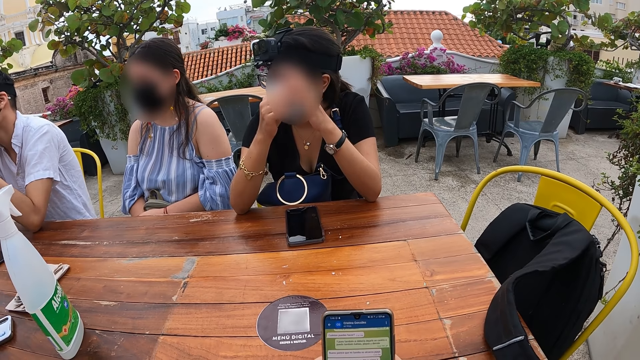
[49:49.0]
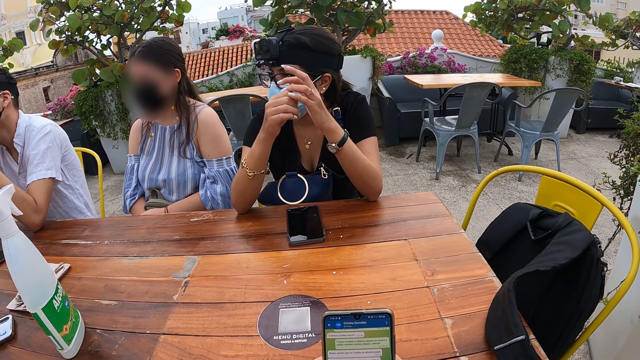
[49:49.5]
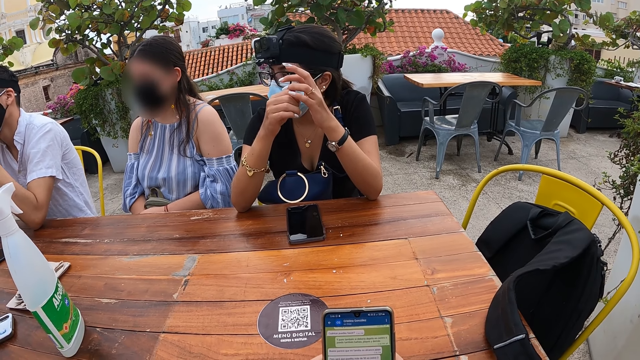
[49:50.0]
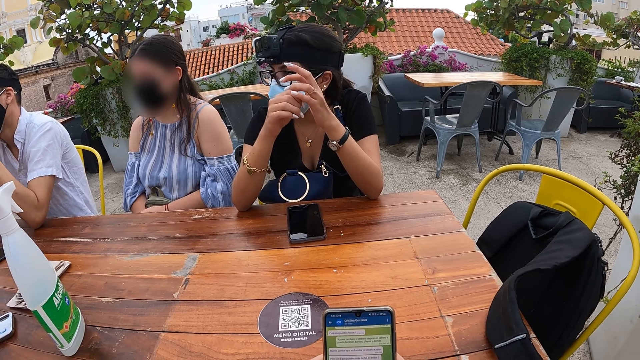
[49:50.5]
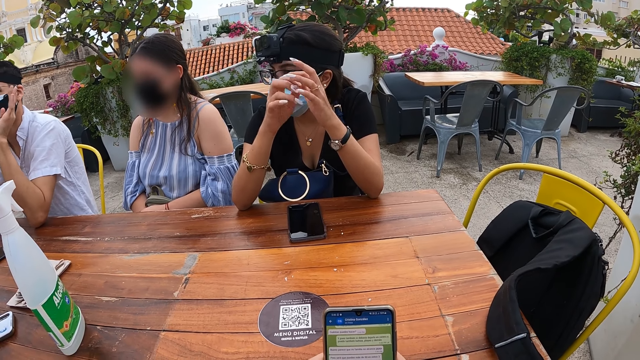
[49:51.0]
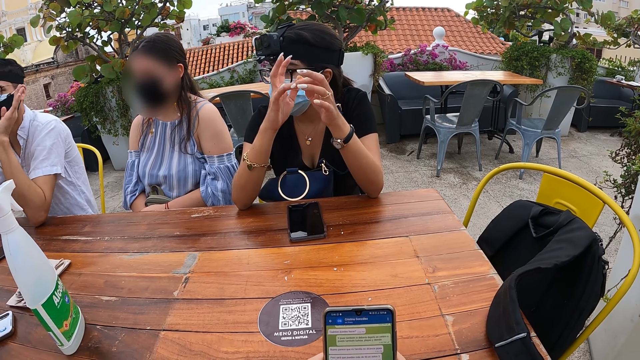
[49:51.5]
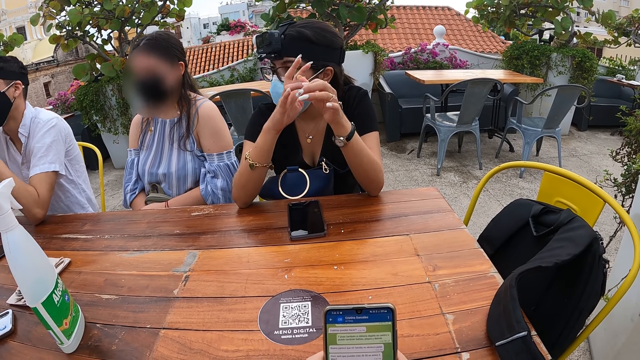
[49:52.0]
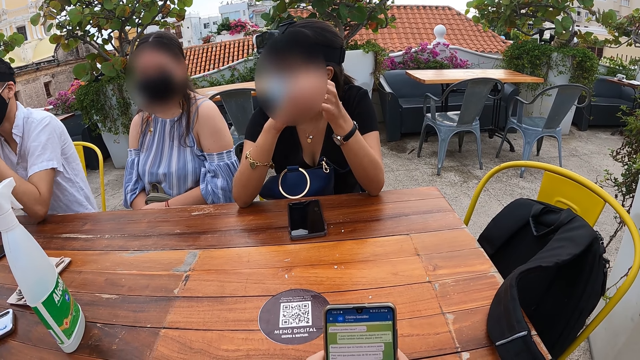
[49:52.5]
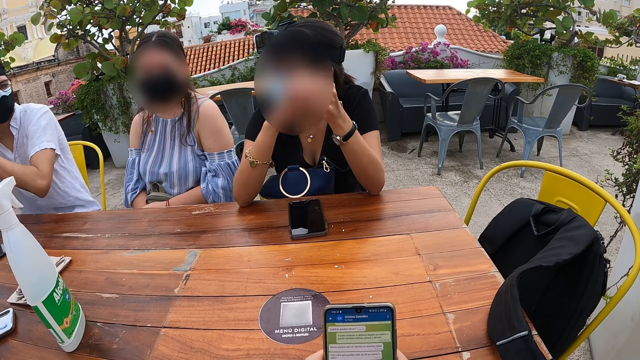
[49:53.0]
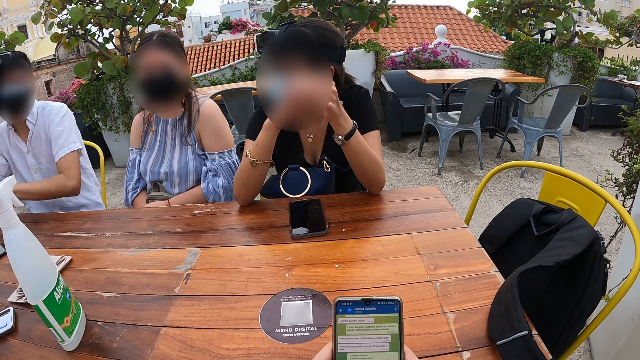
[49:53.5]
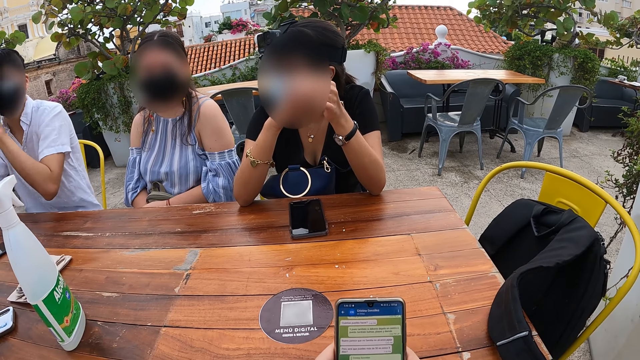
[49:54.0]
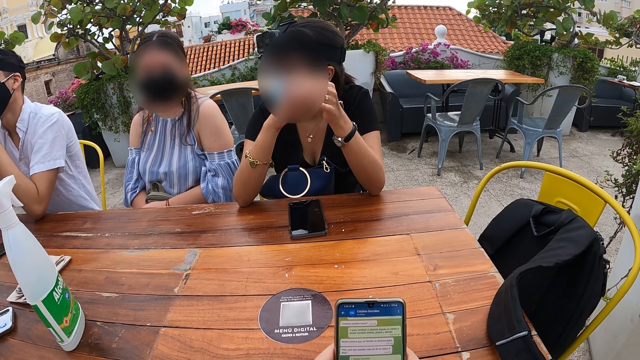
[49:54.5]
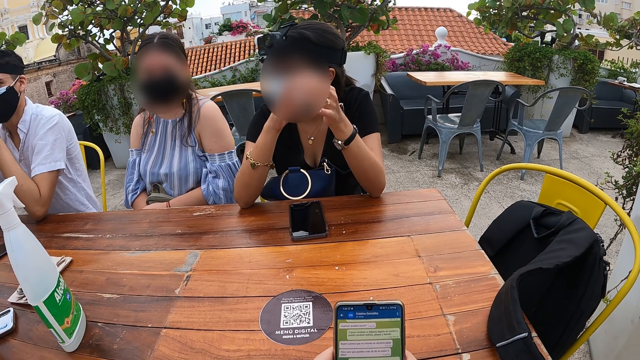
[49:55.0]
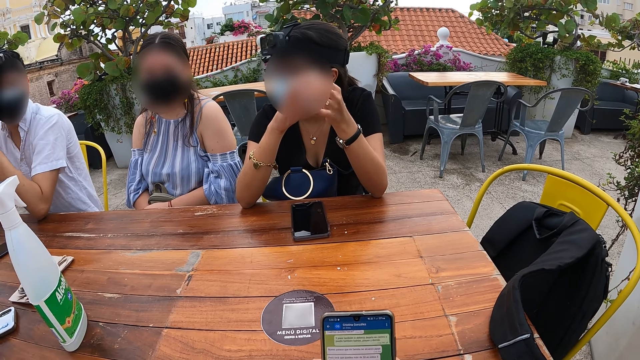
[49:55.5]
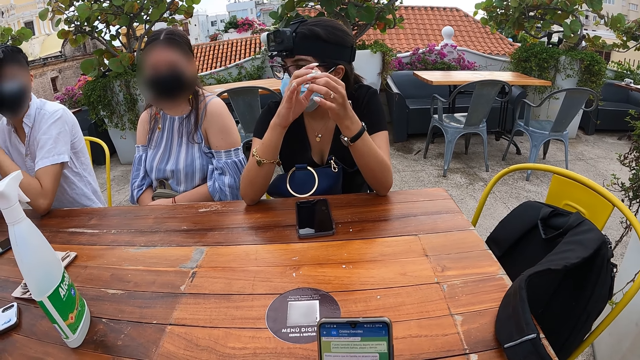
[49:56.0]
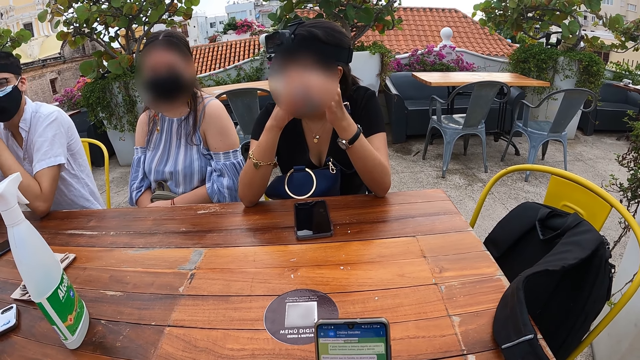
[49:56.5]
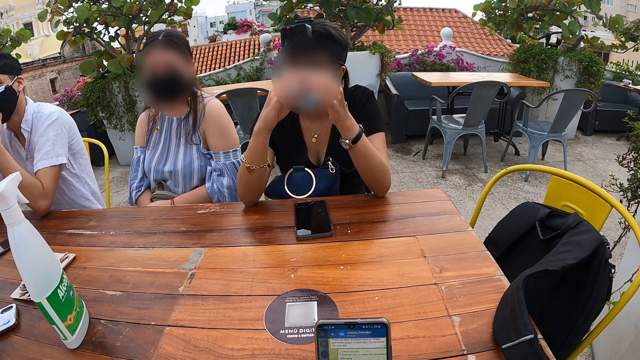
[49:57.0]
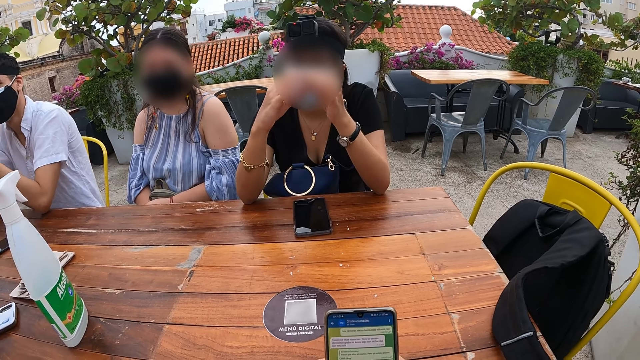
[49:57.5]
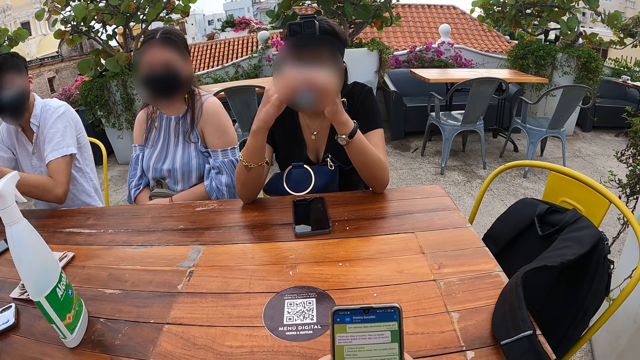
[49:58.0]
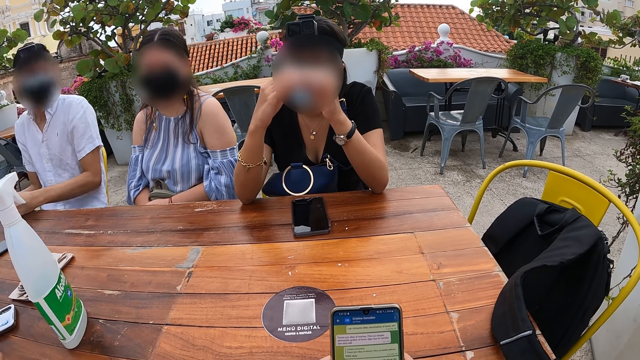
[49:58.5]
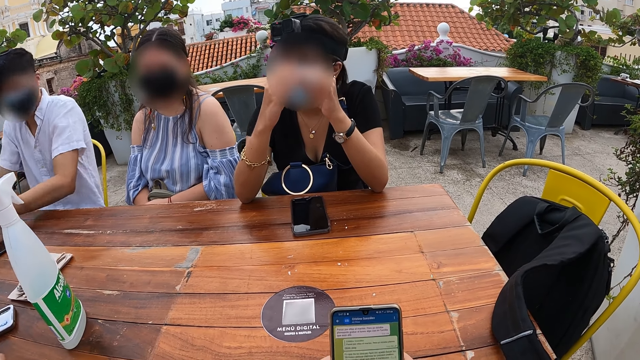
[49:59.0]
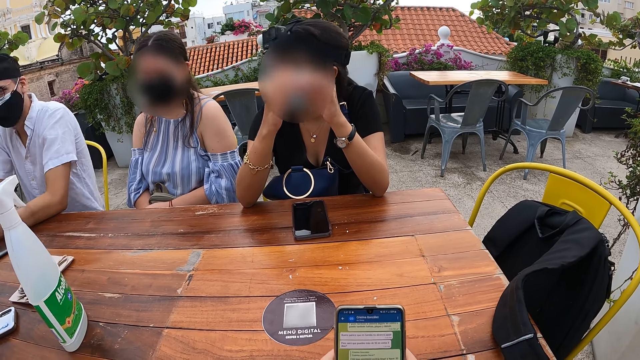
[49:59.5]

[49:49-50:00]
A man claps his hands. The camera wearer reads the messages. They browse the phone.

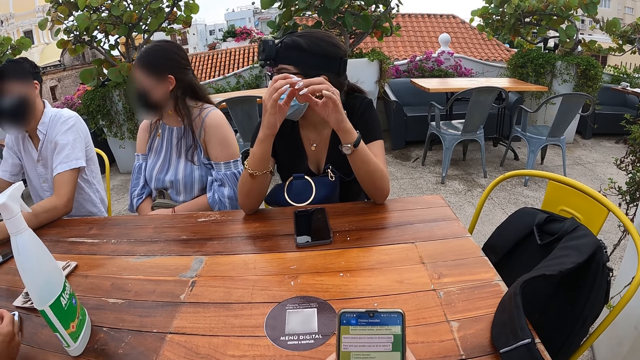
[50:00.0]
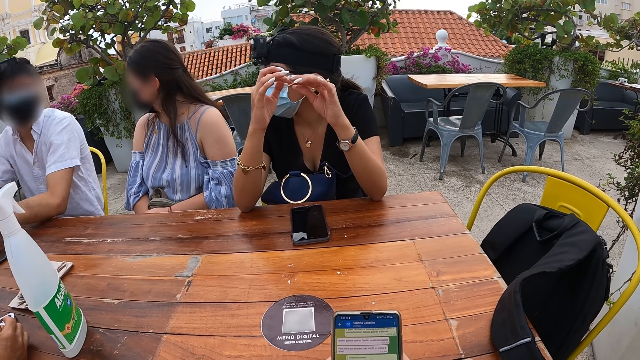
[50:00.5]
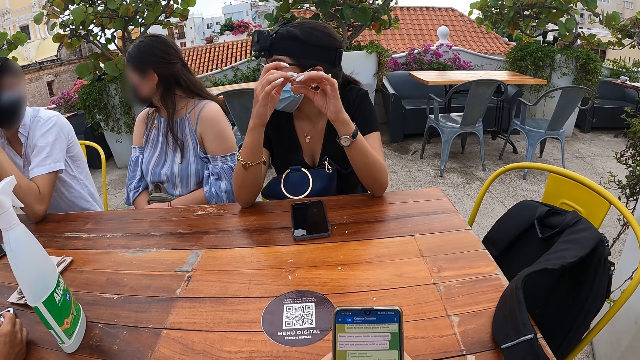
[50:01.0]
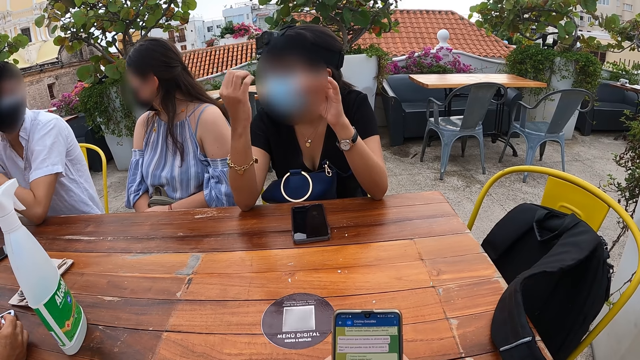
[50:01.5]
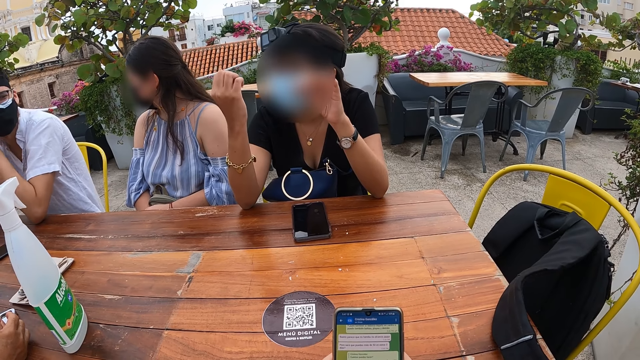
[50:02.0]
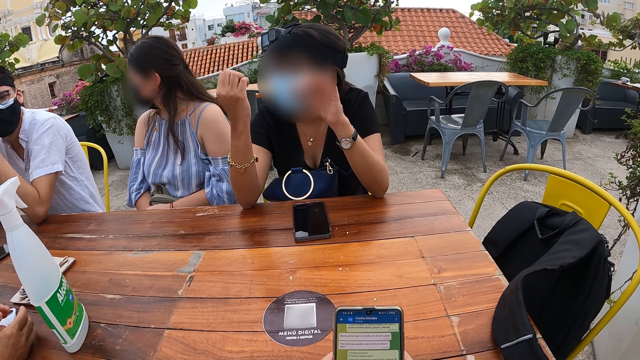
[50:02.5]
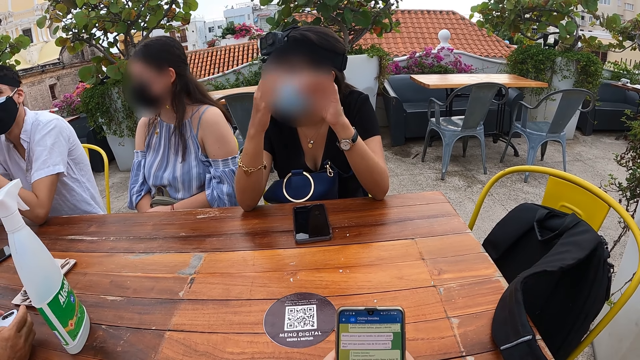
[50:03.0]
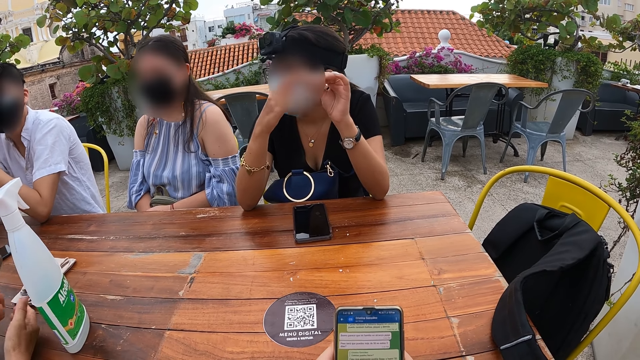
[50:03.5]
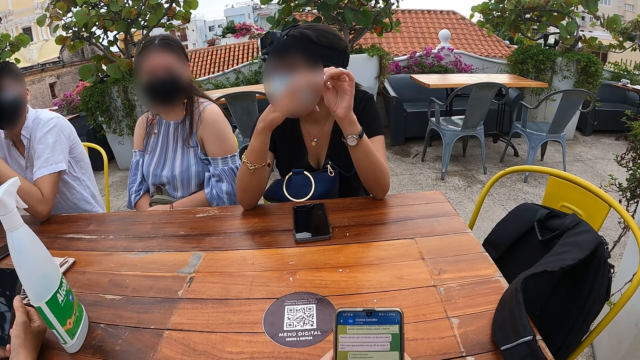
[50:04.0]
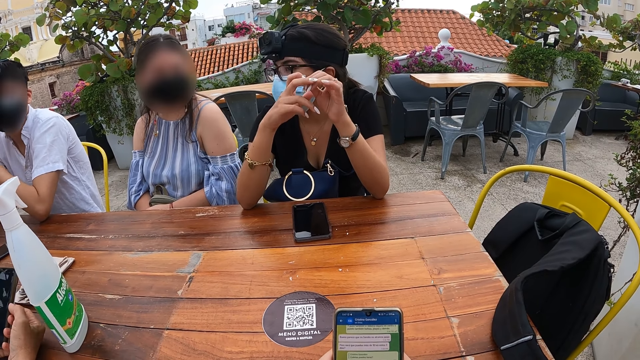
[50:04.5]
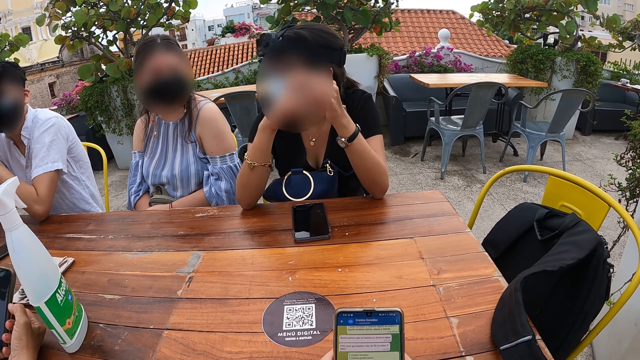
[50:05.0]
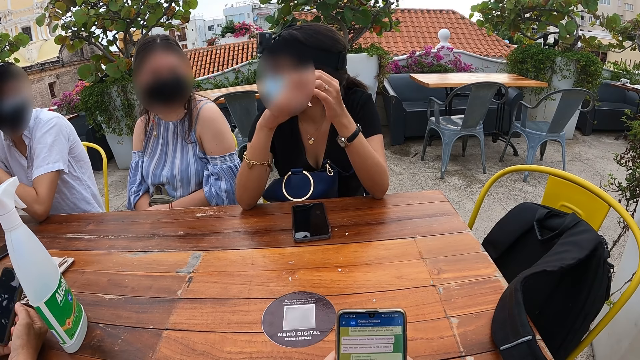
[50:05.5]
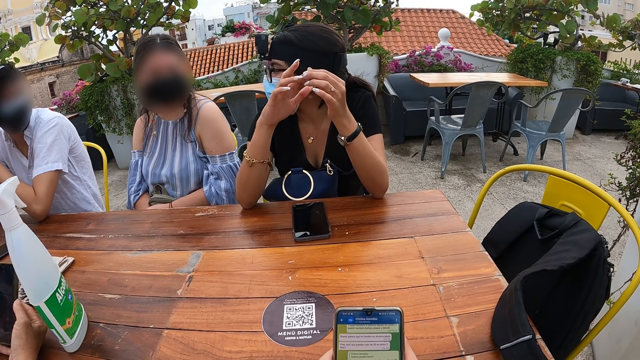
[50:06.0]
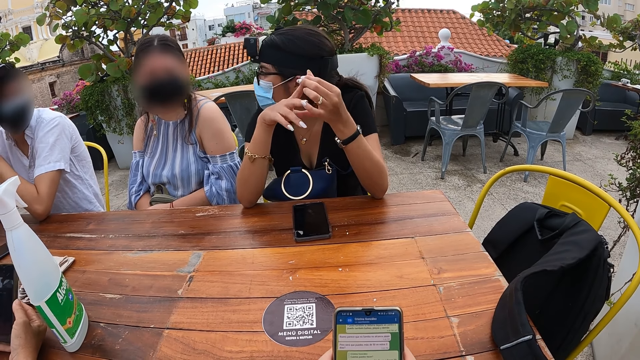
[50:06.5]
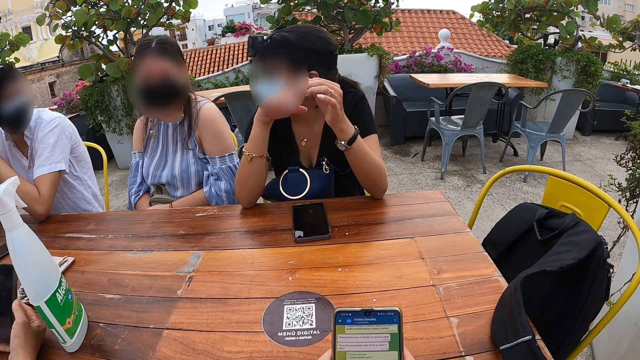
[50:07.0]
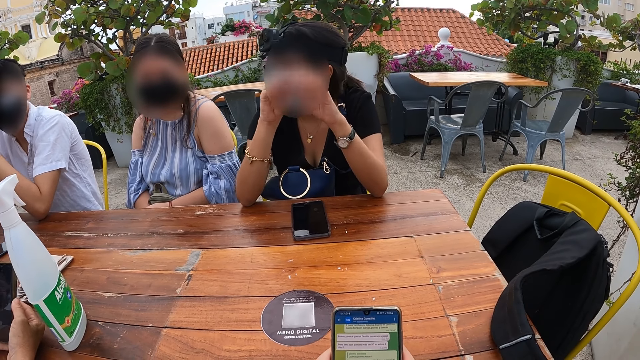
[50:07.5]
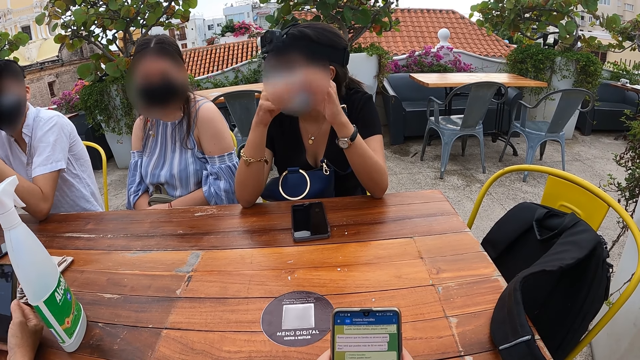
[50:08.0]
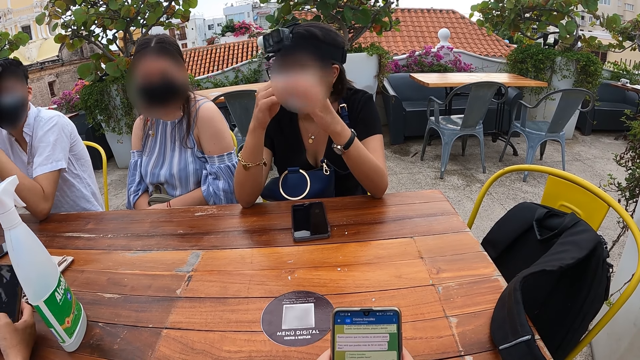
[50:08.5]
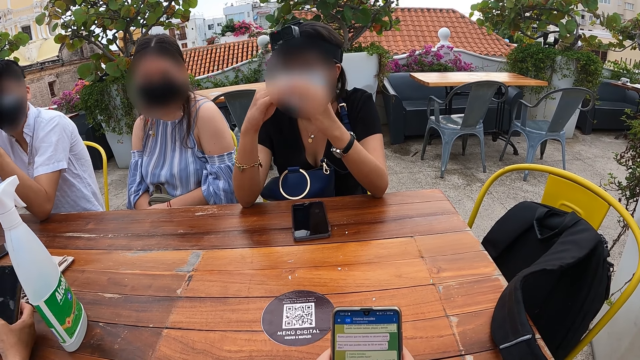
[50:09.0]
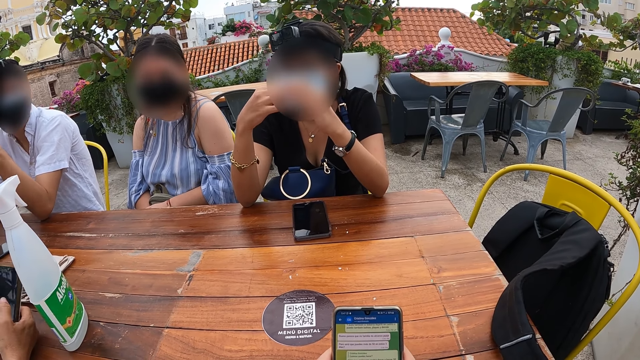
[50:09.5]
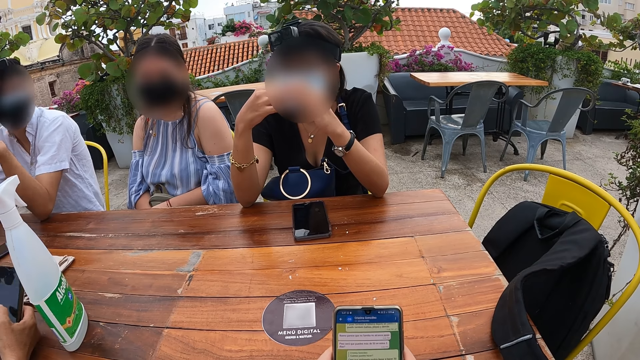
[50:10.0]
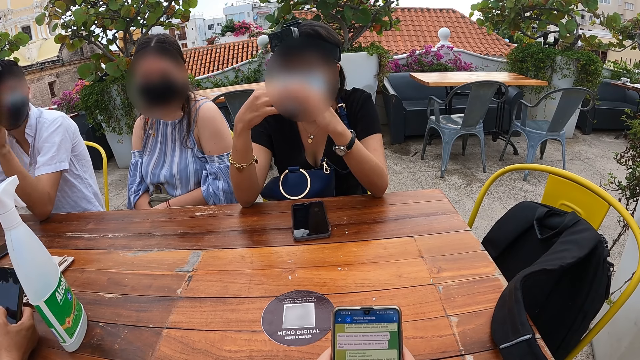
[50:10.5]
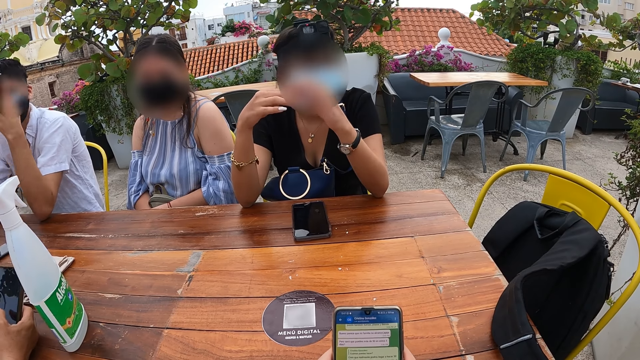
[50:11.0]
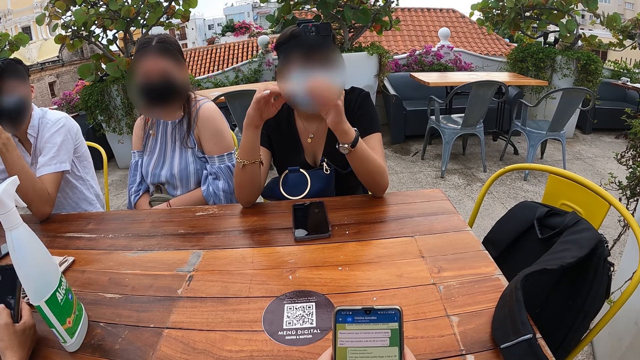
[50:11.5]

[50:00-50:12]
A man interacts with a lady and another lady. Another man operates a phone on a table with his right hand. The other man picks up the phone from the table with his left hand and operates the phone with his left hand. The camera wearer reads the messages. The other lady interacts with the first lady.
